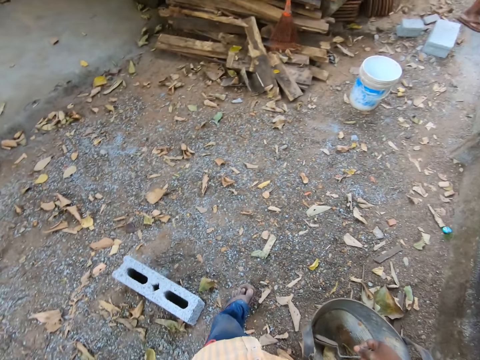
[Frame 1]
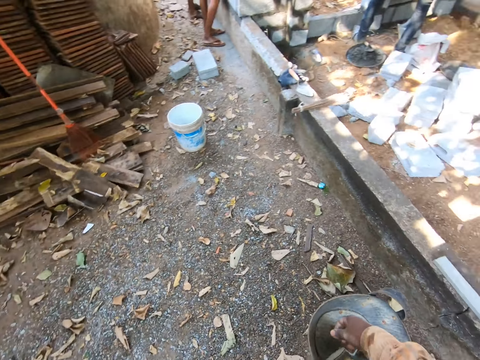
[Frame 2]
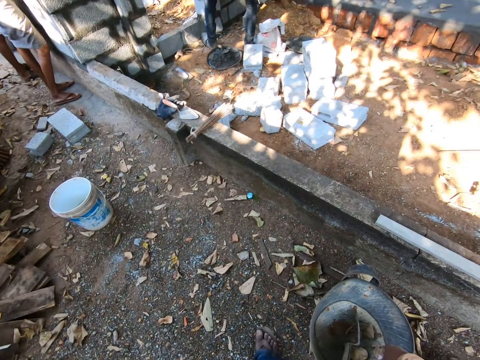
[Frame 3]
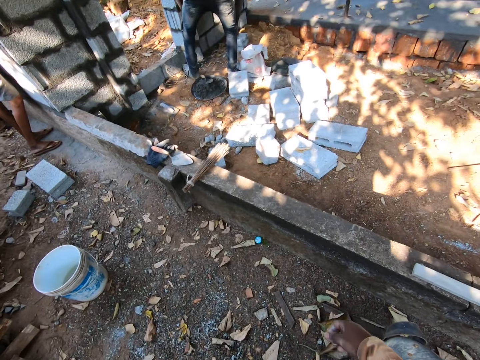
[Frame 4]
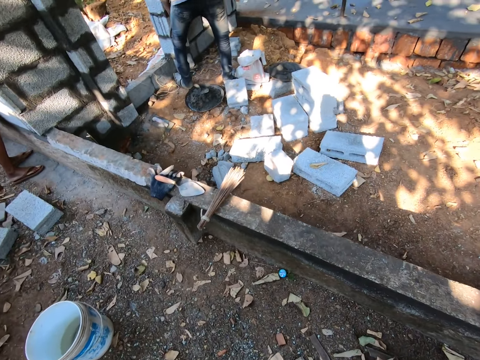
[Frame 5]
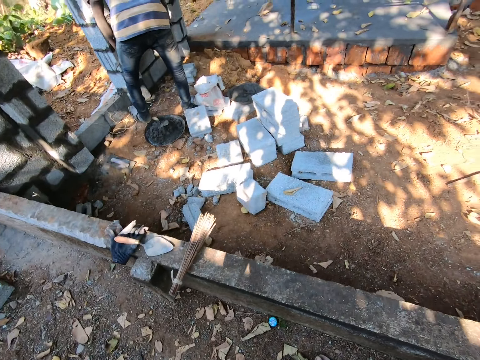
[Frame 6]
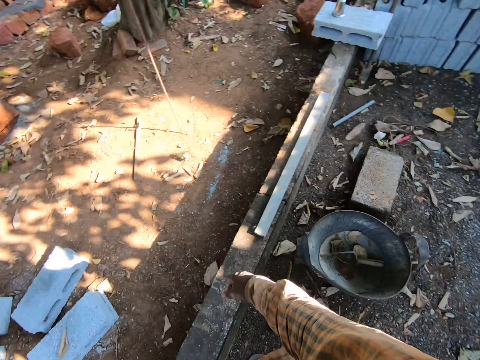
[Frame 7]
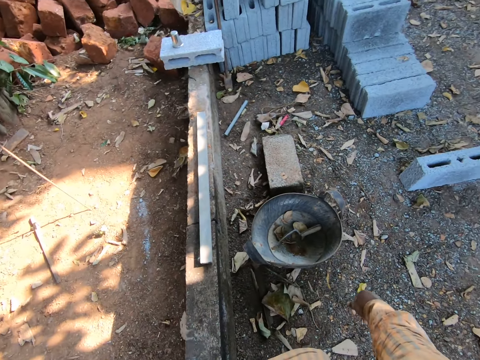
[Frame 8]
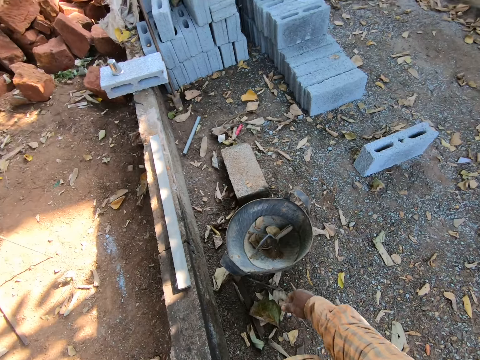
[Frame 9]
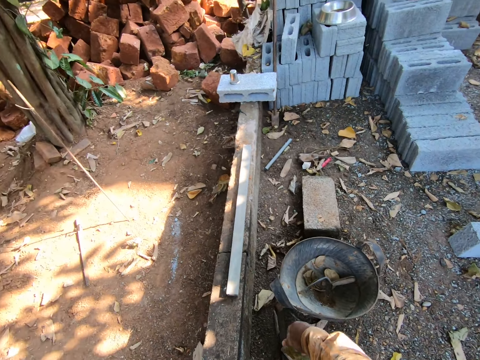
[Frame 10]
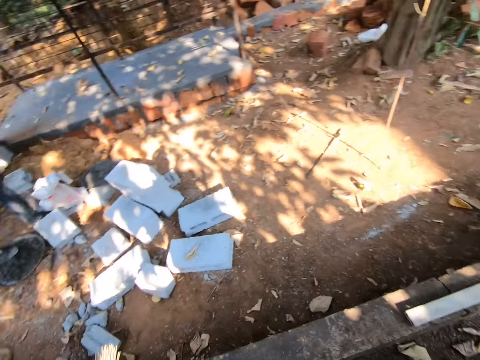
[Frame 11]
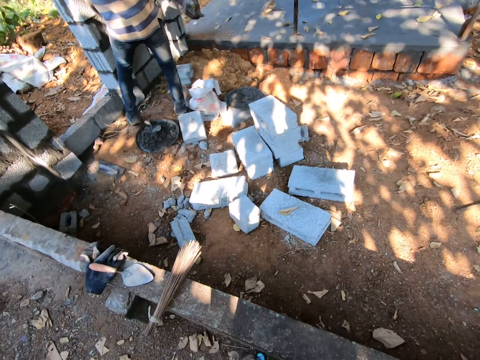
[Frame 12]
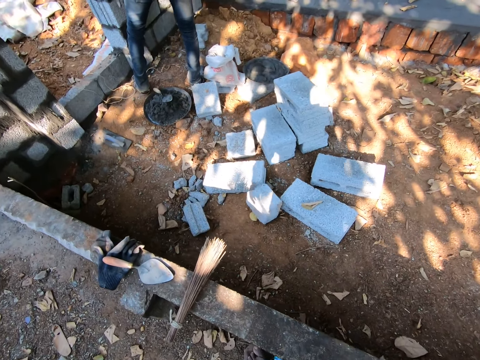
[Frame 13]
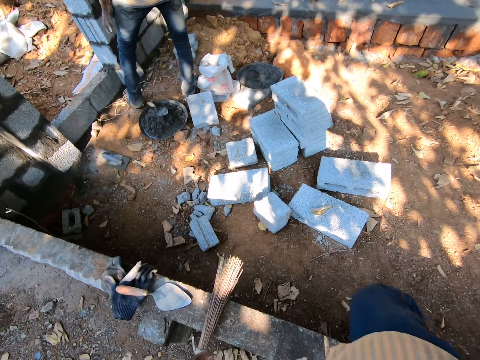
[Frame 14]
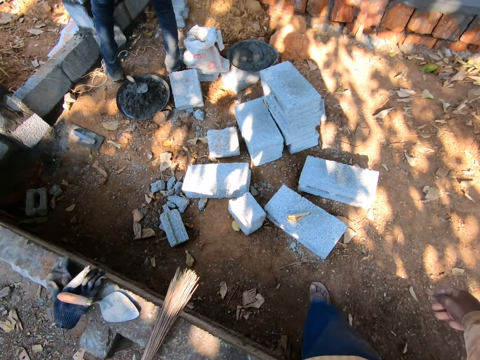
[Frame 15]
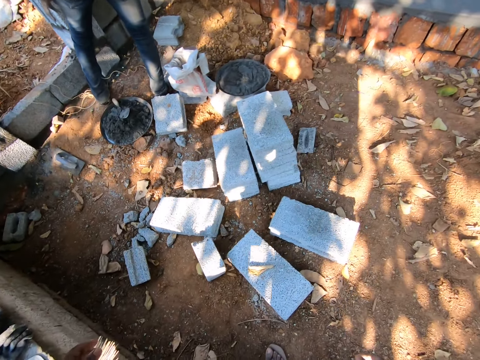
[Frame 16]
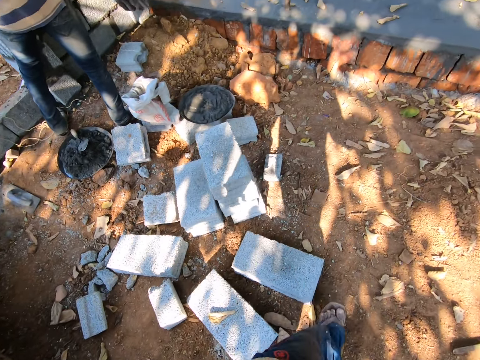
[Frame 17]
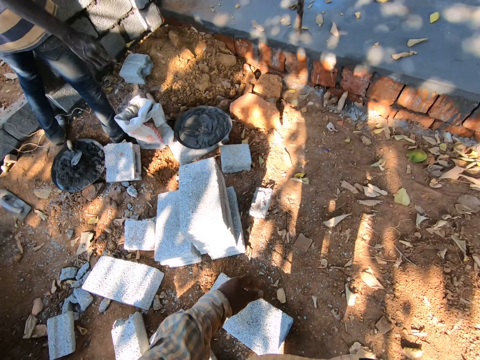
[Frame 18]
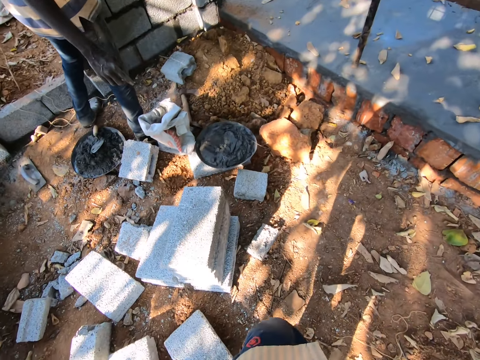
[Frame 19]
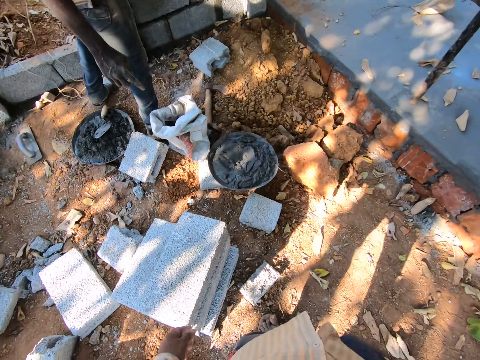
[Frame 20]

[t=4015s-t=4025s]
A man looks at the wall. The camera wearer walks around. They interact with the man. They look around. The man stands close to the wall. The camera wearer walks around.

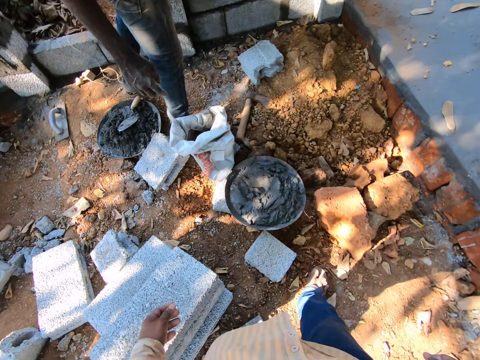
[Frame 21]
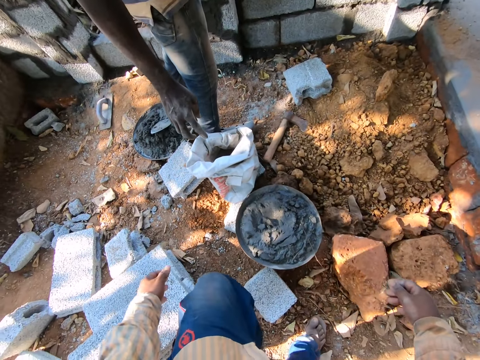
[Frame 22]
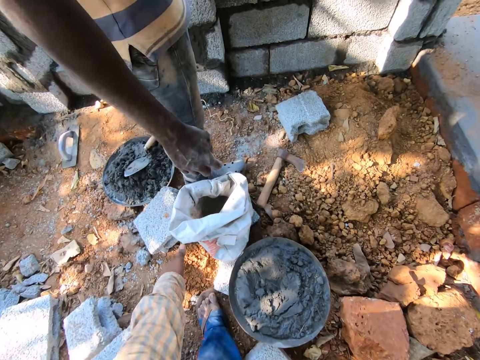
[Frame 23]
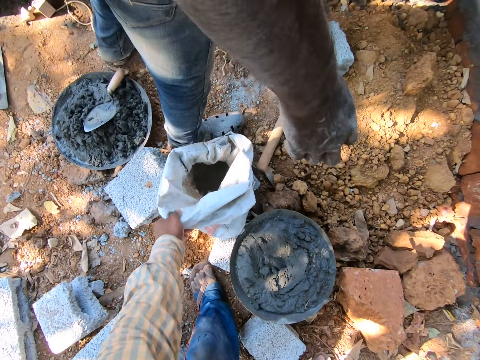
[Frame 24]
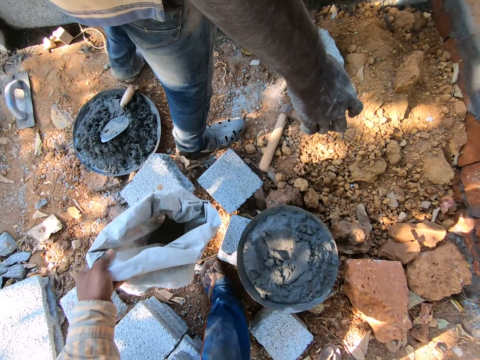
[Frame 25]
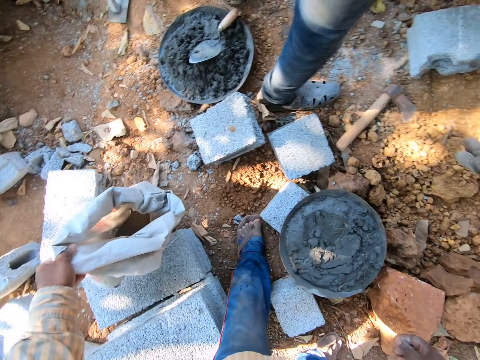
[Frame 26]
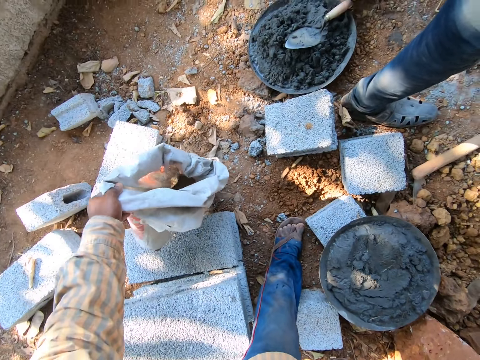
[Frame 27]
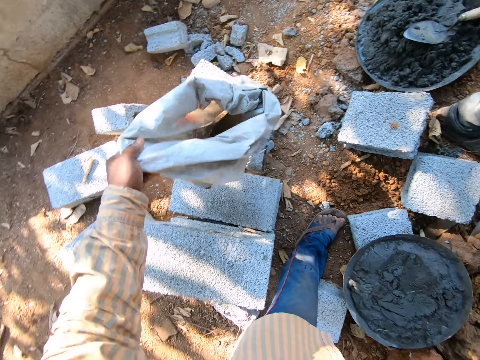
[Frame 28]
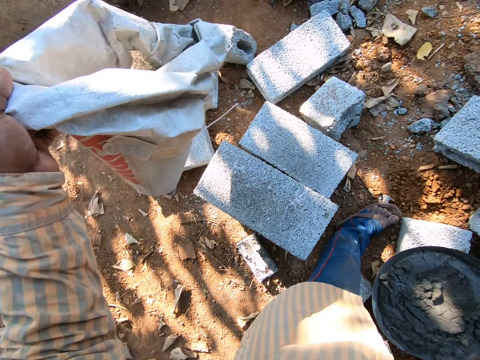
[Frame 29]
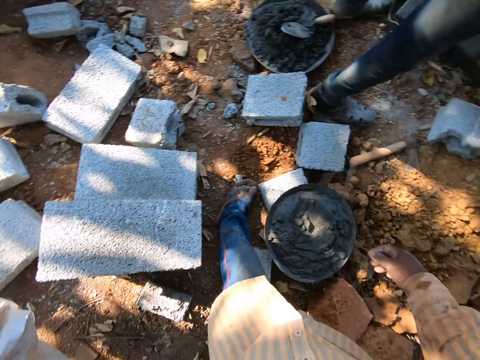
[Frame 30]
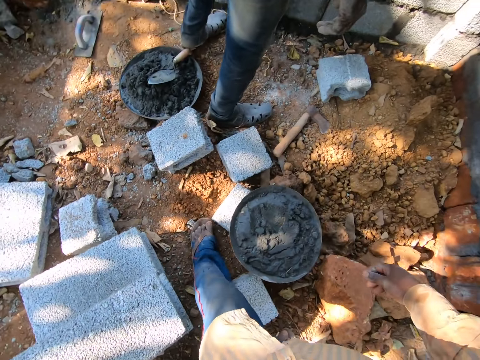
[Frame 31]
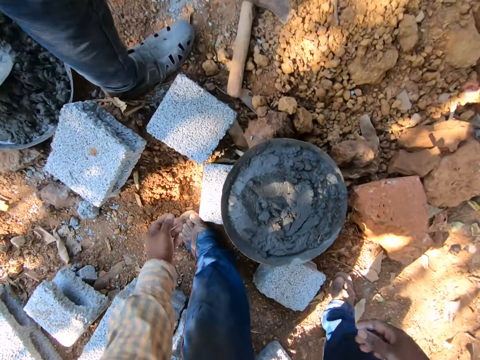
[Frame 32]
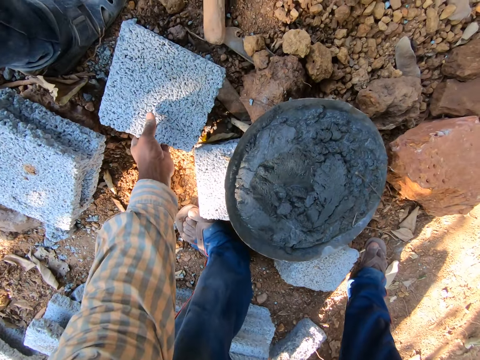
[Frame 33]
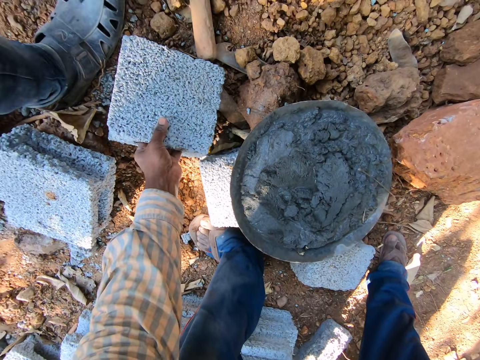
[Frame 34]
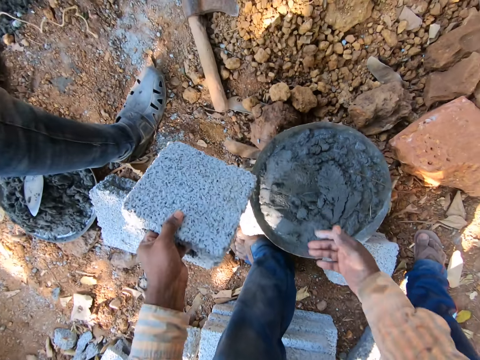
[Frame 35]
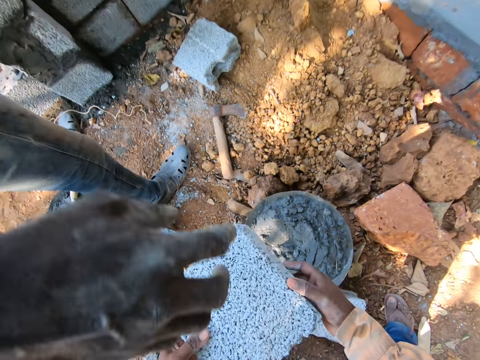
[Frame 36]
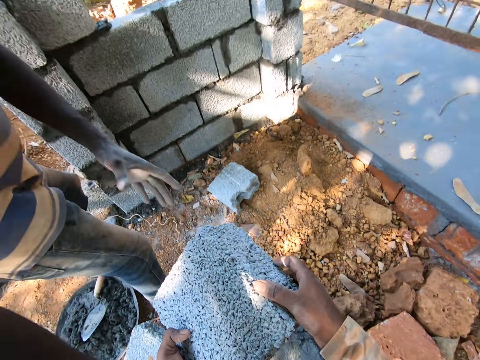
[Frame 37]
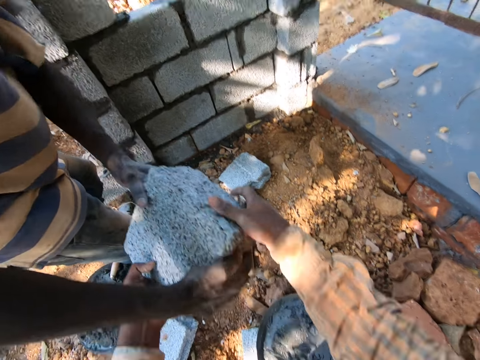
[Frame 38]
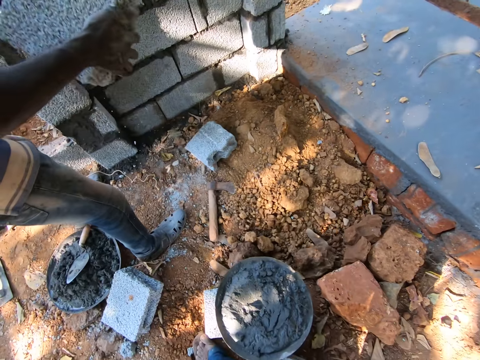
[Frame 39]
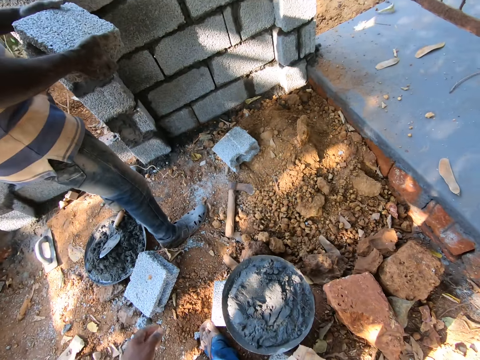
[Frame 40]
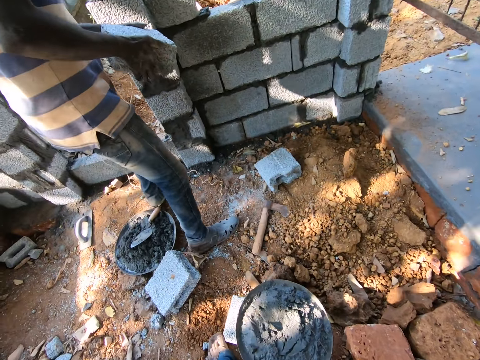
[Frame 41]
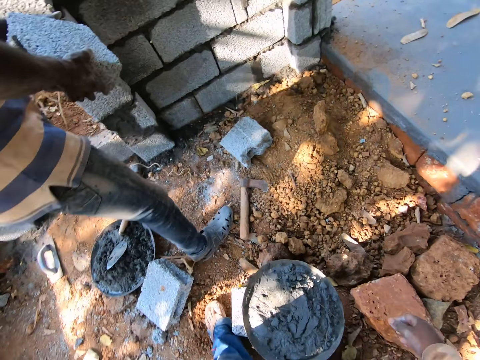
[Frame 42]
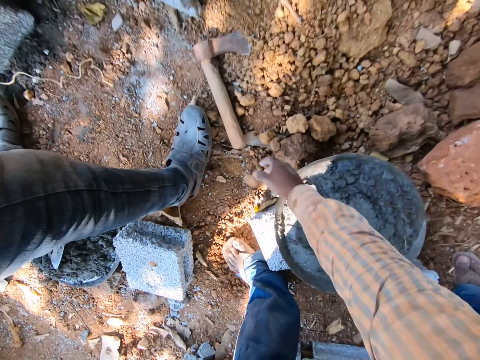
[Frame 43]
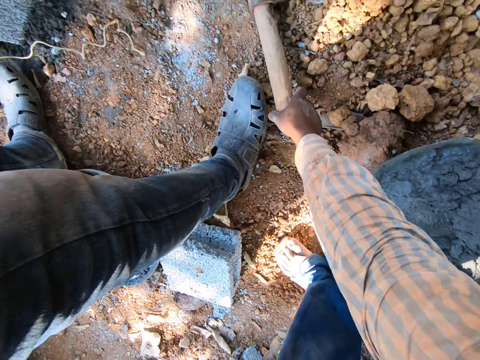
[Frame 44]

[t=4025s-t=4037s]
The camera wearer lifts a sack of cement on the floor with his left hand. He looks around. He drops the sack in his left hand on the floor. A man stands close to a wall. The camera wearer lifts a brick from the floor with his left hand. He gives the brick in both hands to the man. The man picks the brick from the camera wearer. The camera wearer looks around. He picks an axe on the ground.

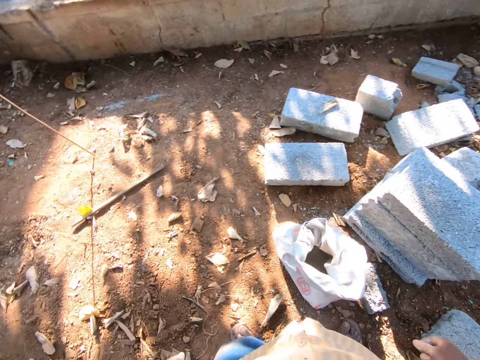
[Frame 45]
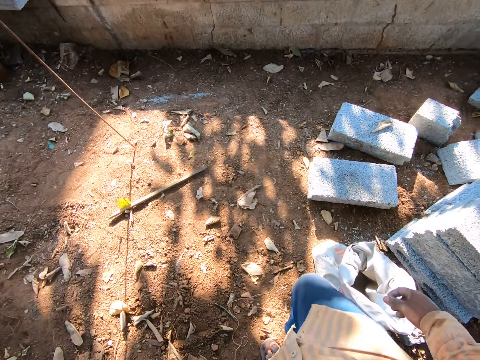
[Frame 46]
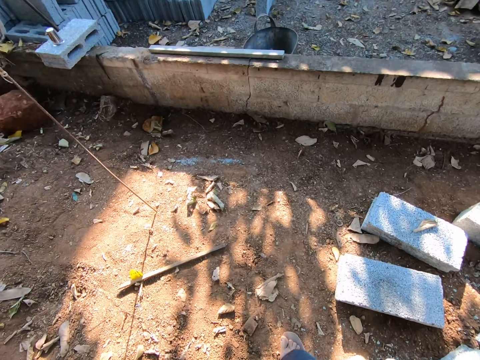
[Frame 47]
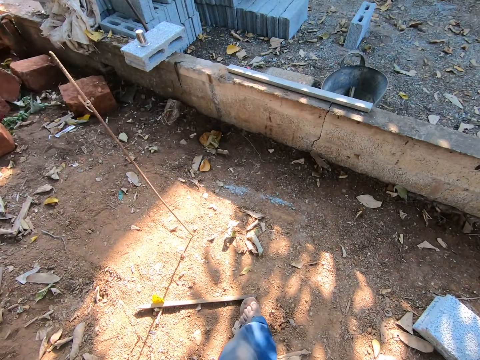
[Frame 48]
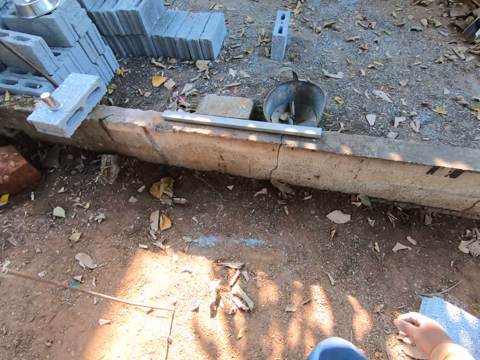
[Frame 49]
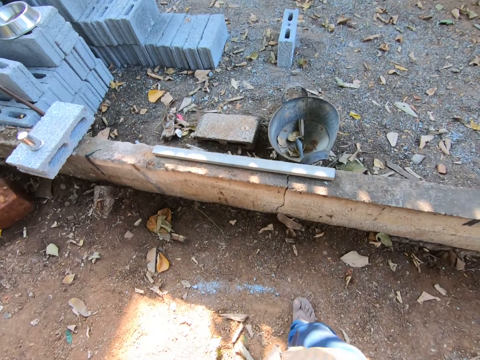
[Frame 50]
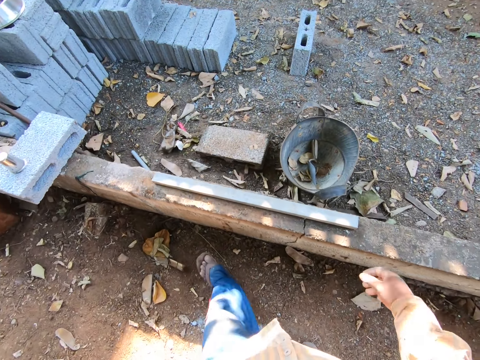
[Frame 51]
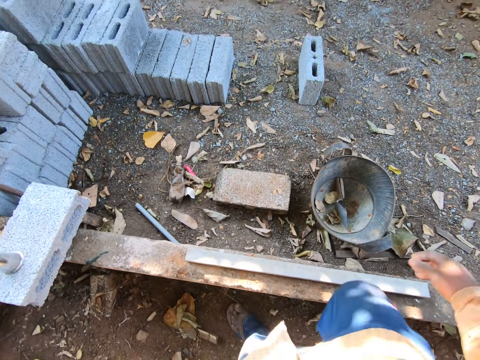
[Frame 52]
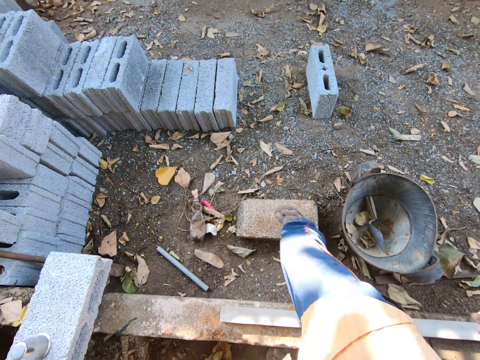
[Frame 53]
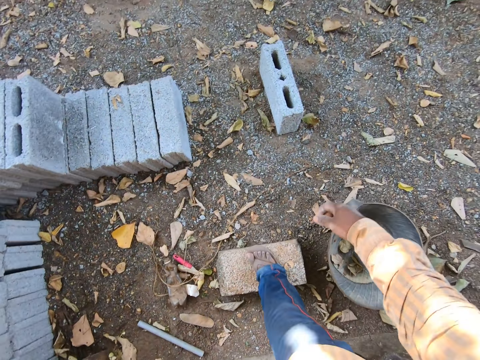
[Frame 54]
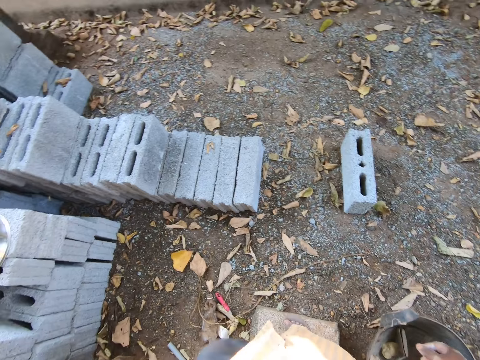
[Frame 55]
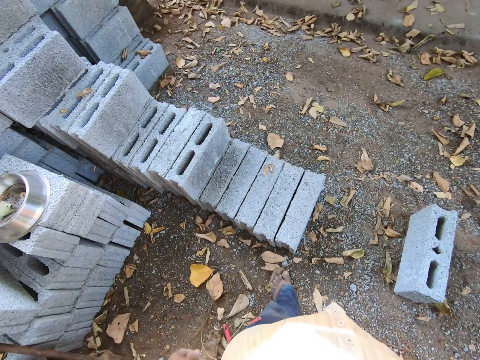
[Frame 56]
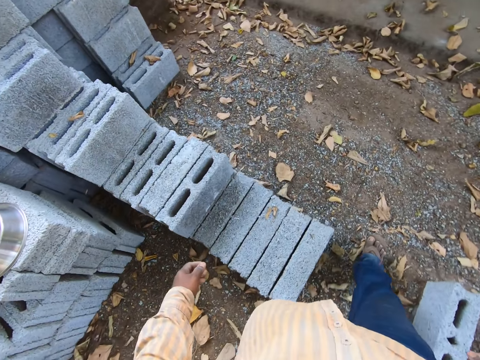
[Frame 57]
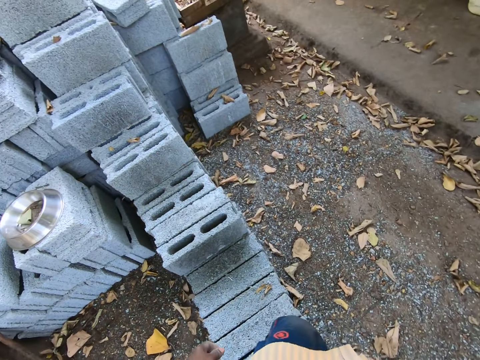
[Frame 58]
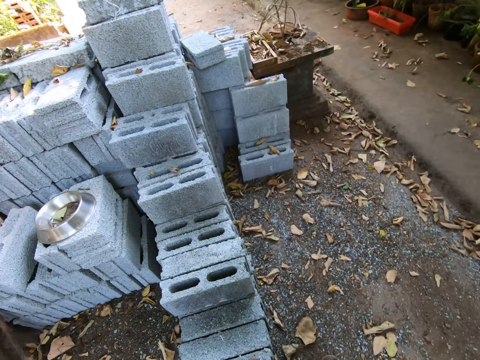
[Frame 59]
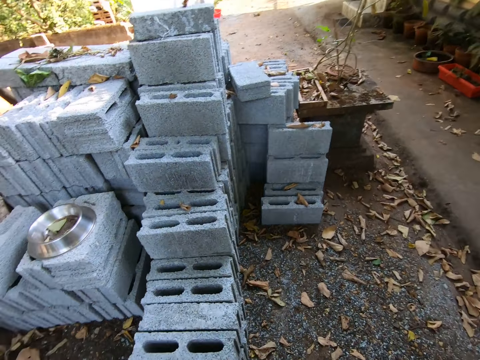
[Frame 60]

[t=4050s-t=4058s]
The camera wearer walks around.
